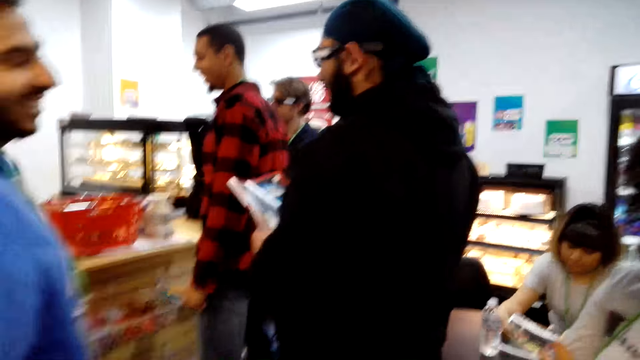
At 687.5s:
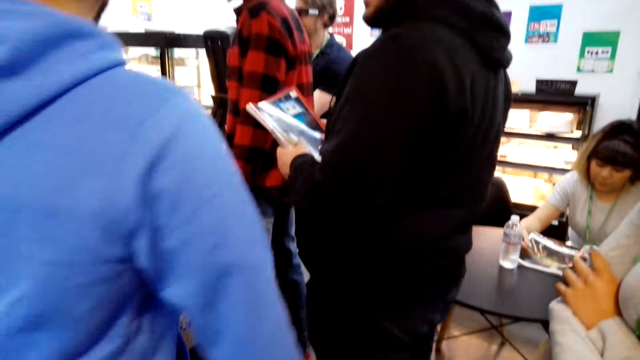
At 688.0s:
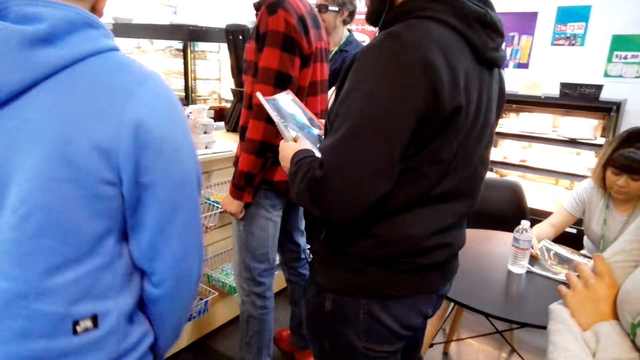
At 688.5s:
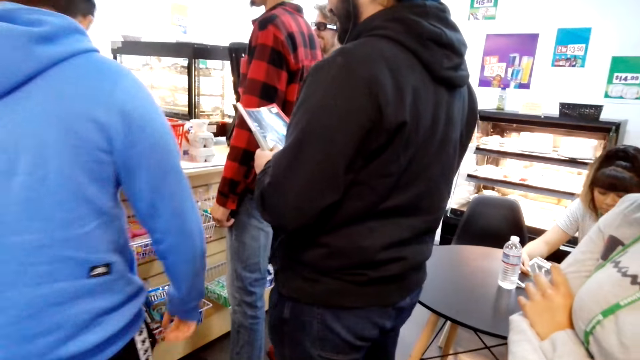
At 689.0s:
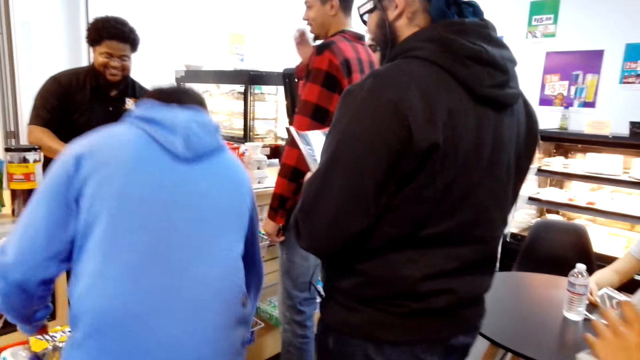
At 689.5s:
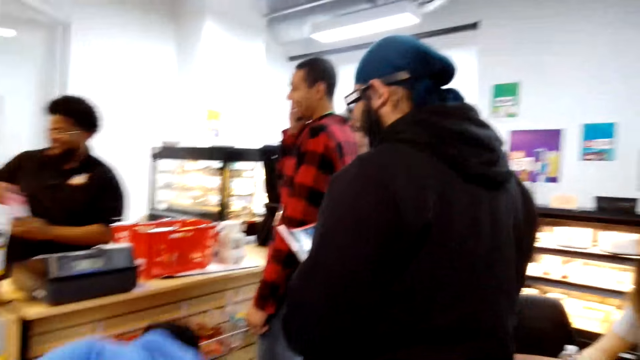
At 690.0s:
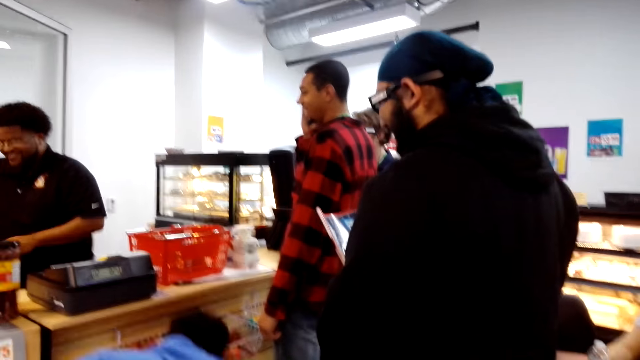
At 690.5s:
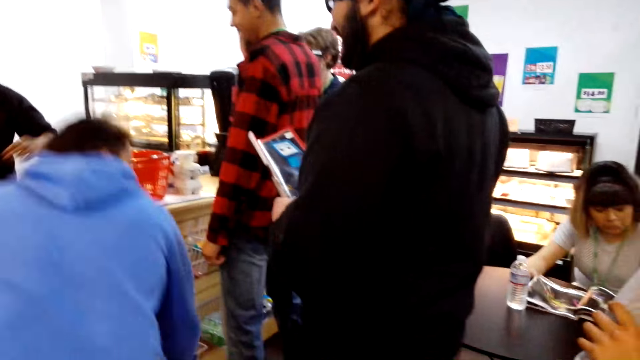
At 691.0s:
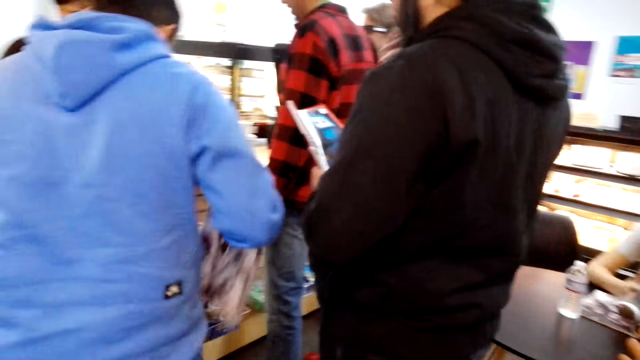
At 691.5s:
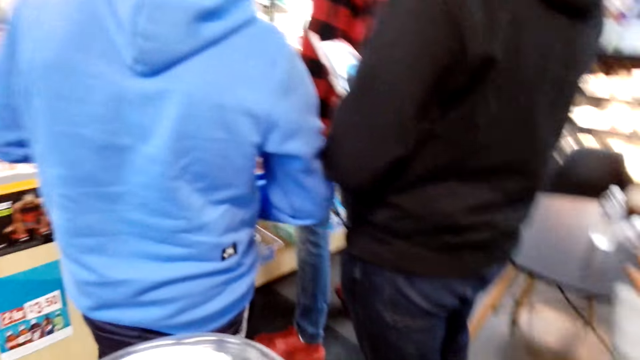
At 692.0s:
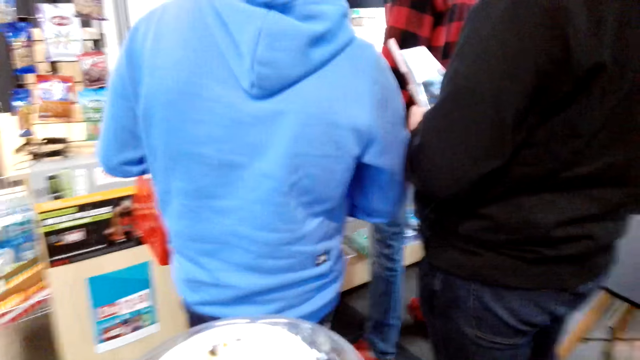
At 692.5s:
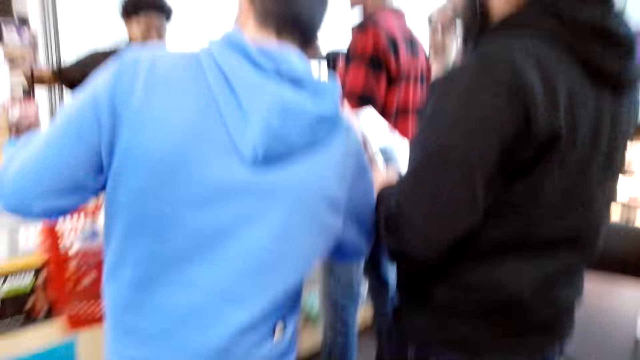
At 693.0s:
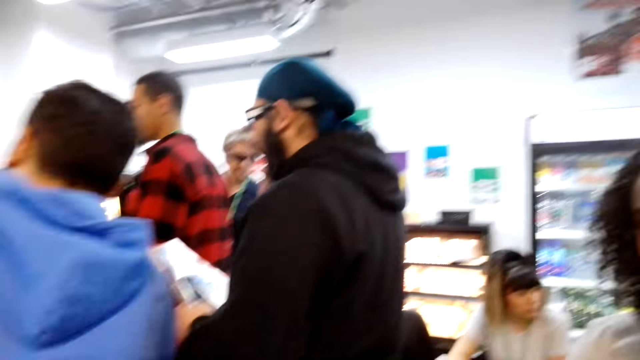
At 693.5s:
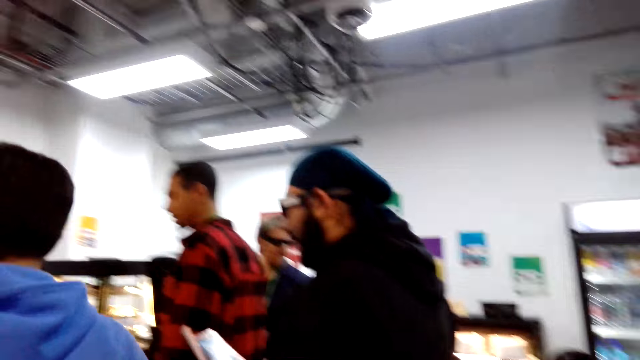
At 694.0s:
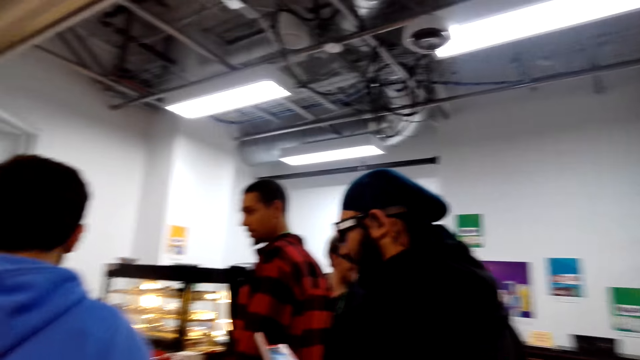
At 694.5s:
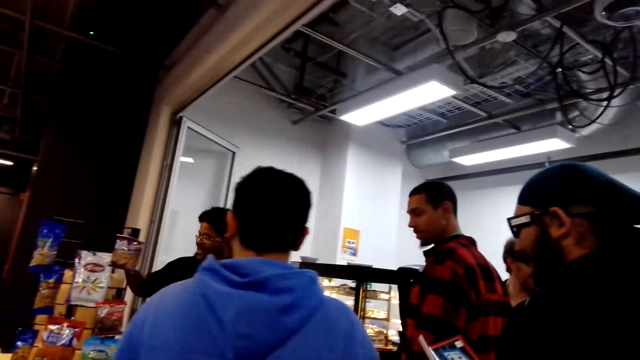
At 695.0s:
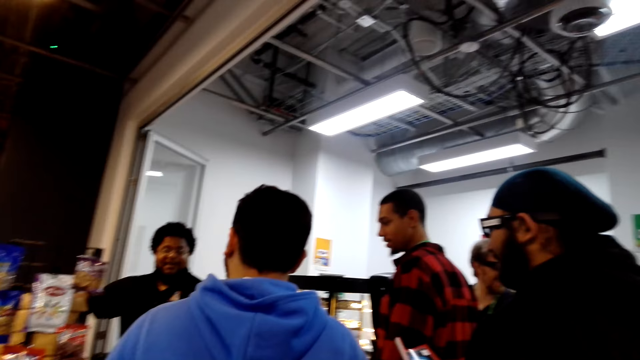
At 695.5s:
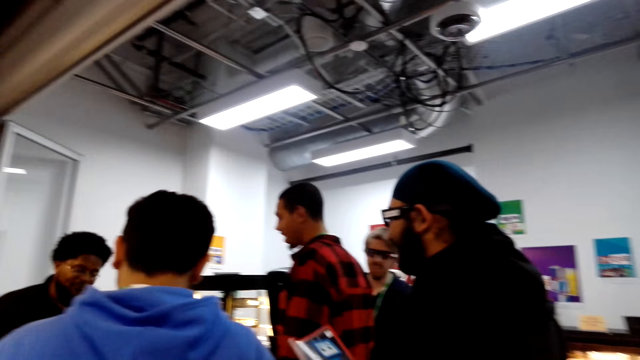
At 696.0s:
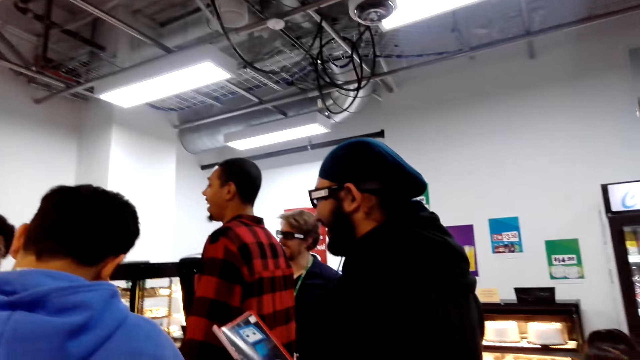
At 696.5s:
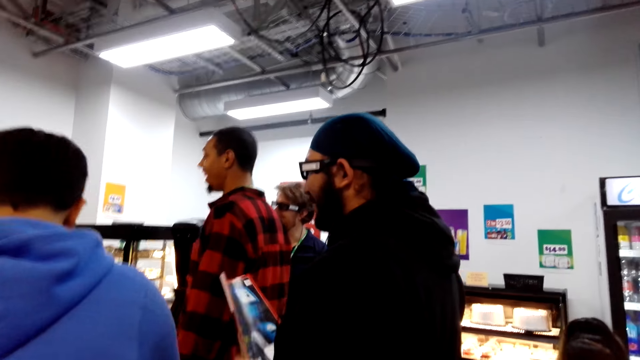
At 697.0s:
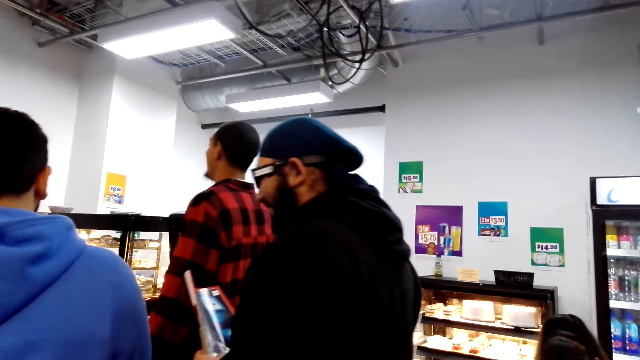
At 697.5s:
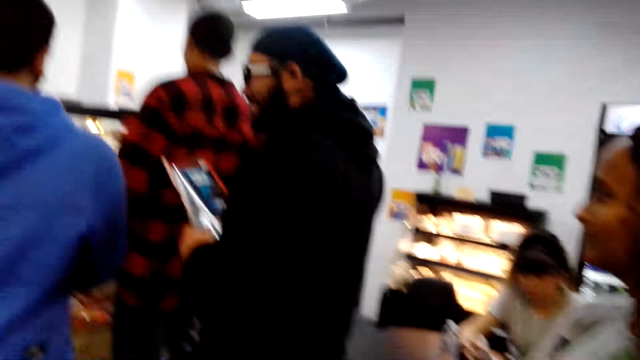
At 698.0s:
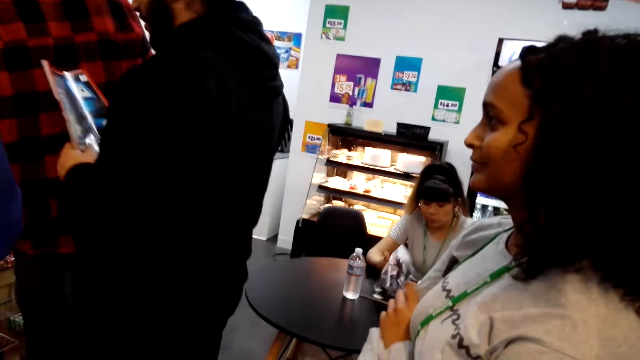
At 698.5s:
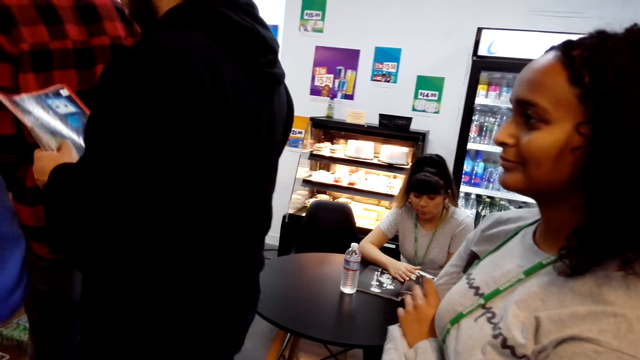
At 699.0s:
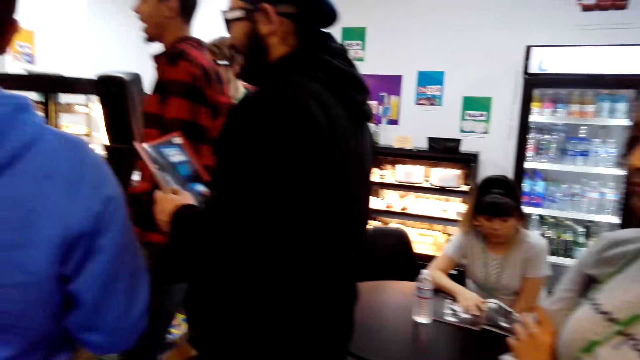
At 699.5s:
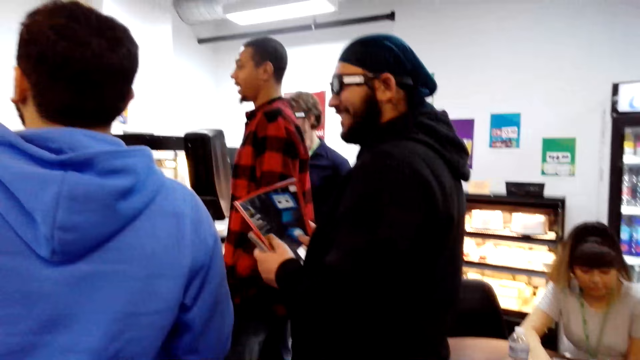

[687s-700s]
A man picks a magazine from the floor. The camera wearer looks around.

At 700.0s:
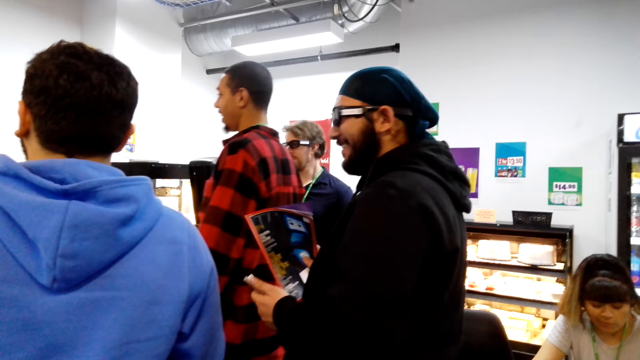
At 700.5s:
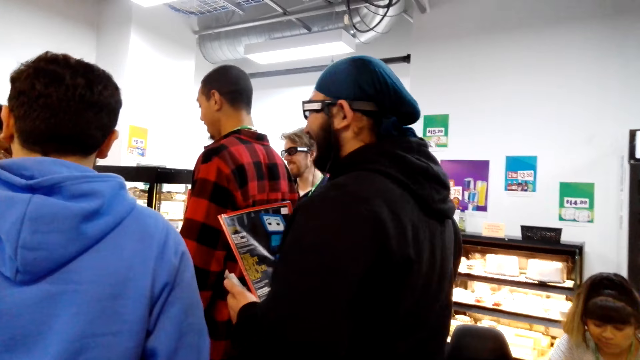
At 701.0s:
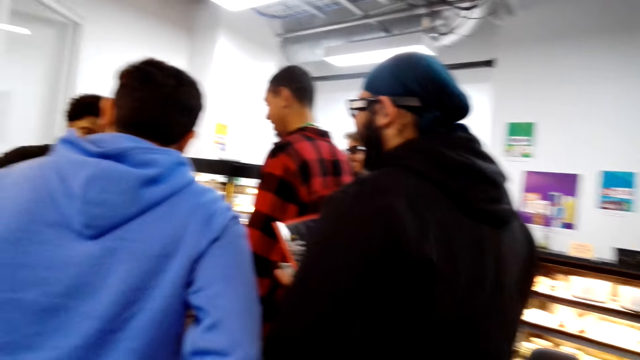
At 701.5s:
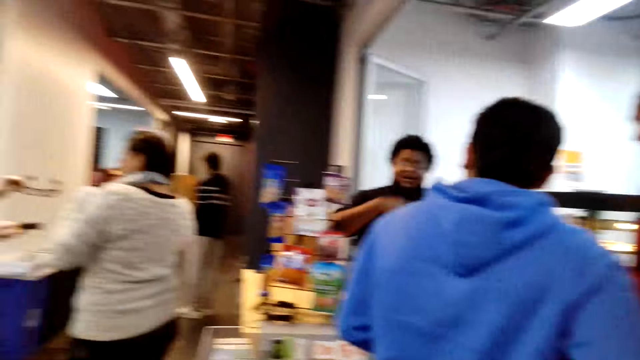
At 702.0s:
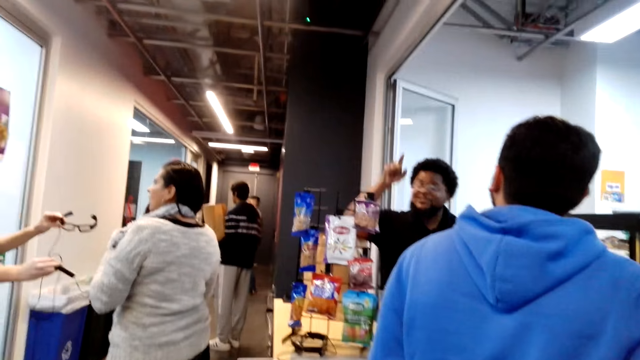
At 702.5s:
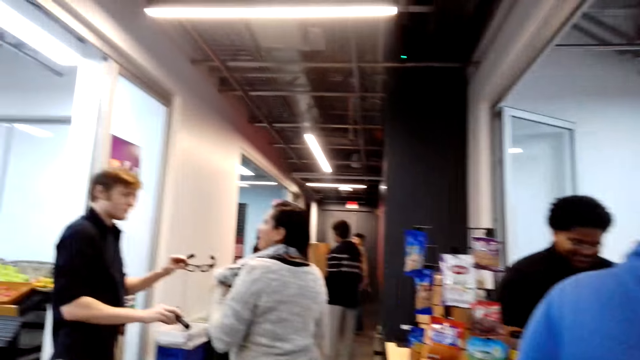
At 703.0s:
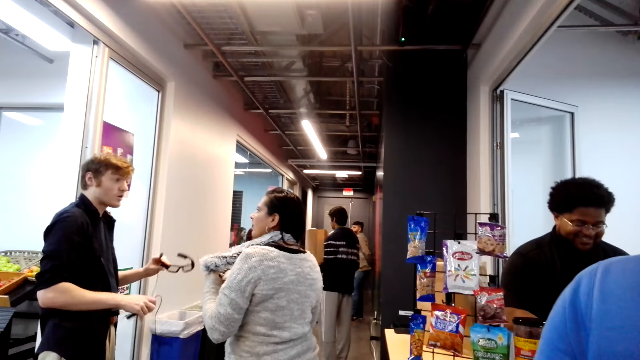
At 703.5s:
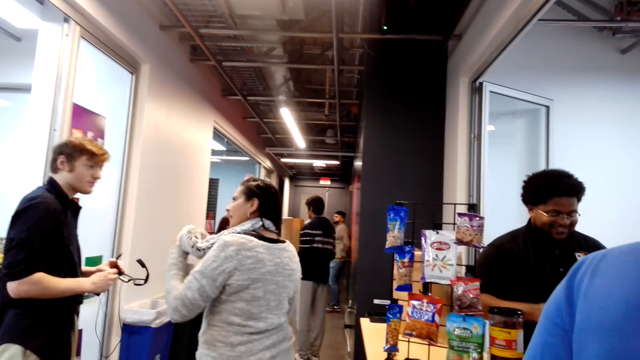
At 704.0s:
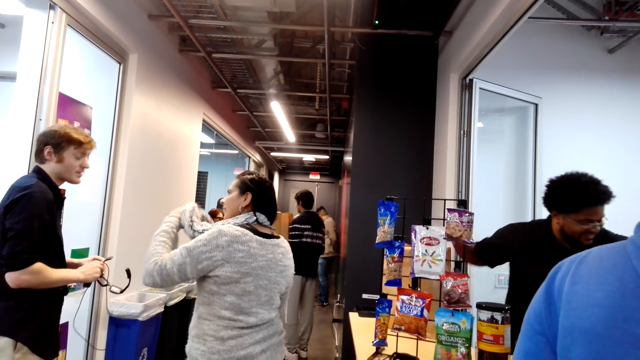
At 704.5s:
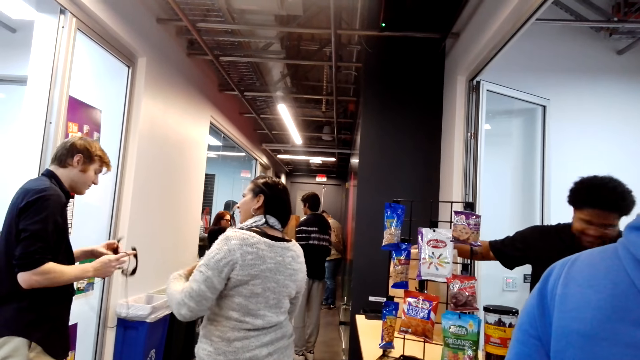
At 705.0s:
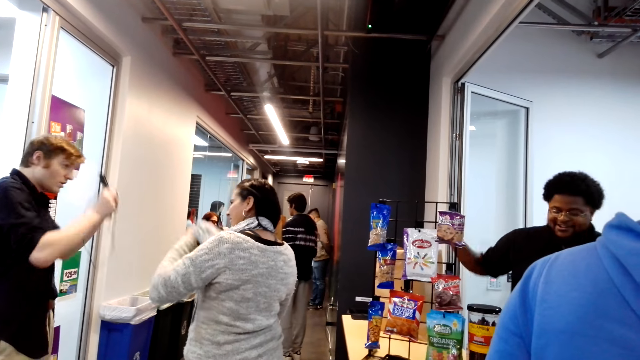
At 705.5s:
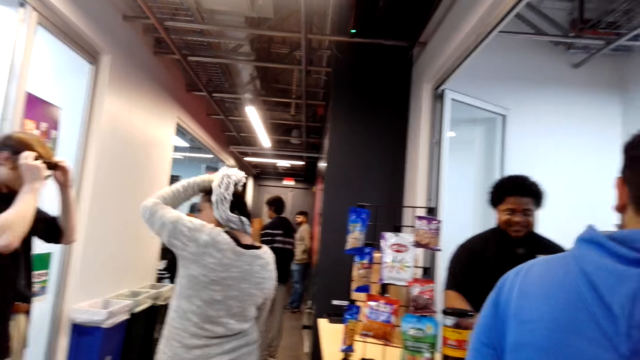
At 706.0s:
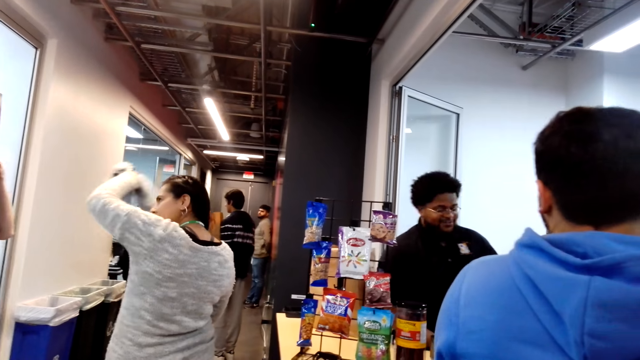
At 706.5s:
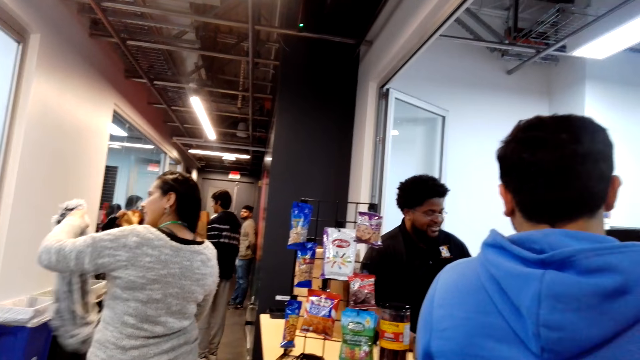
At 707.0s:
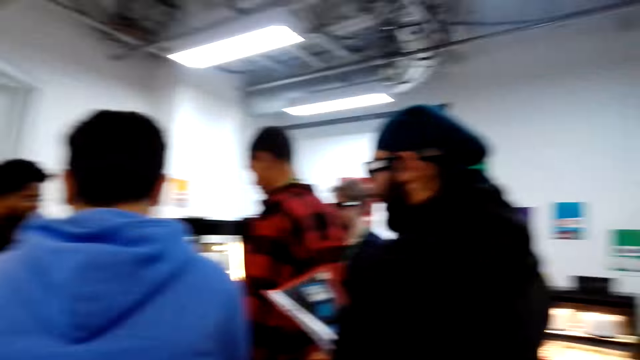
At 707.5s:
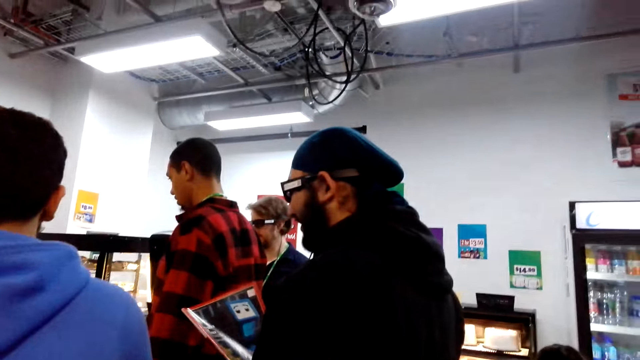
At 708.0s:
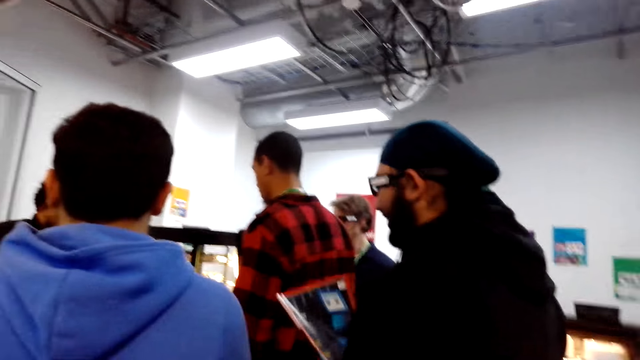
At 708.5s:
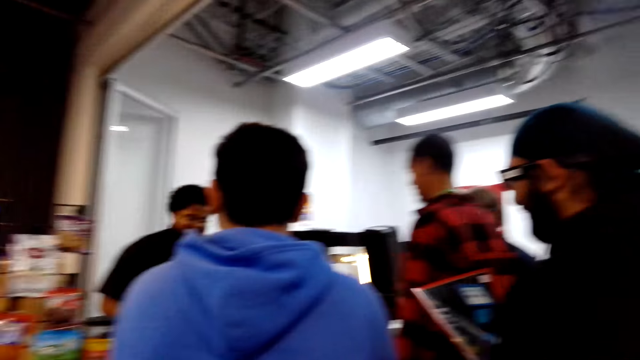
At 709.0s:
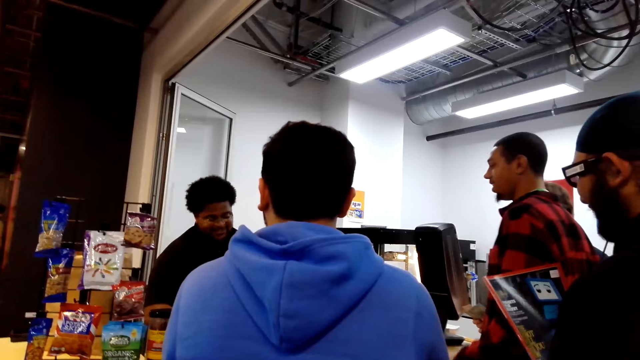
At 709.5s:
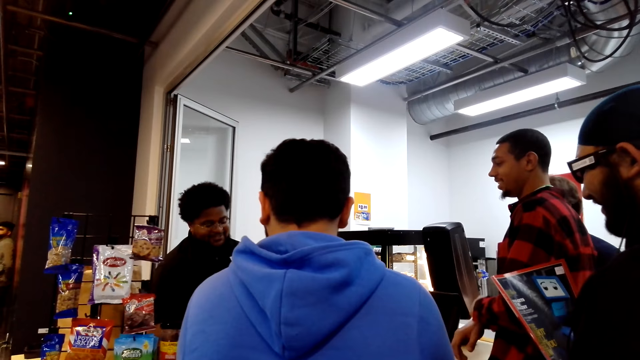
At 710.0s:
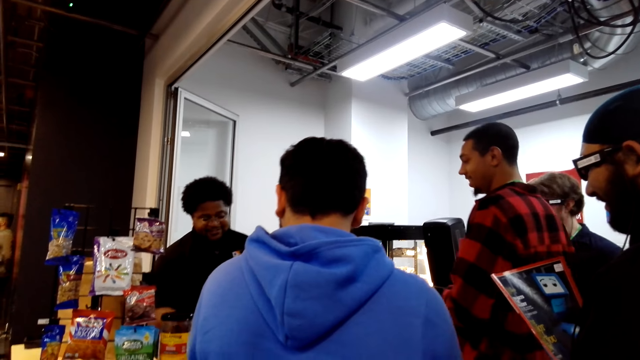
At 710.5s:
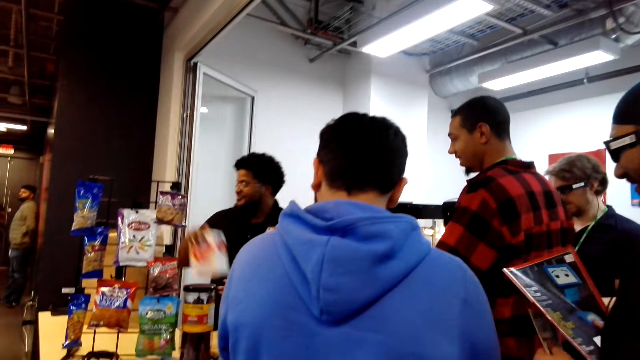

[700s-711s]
A man converses with a woman. The woman takes off the scarf. The camera wearer looks around.
